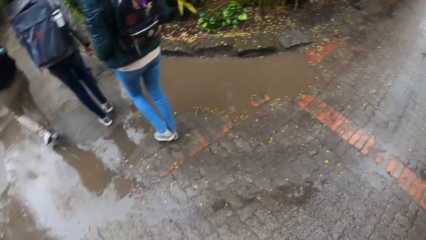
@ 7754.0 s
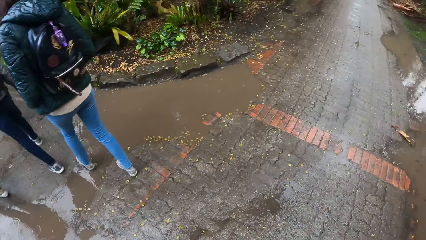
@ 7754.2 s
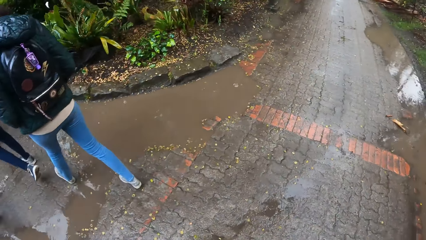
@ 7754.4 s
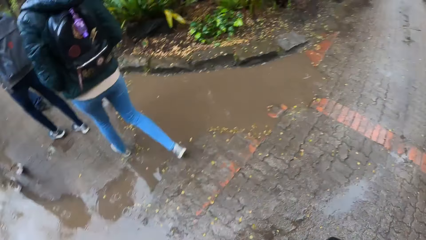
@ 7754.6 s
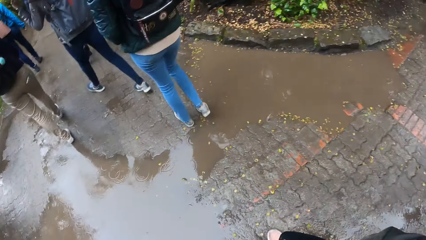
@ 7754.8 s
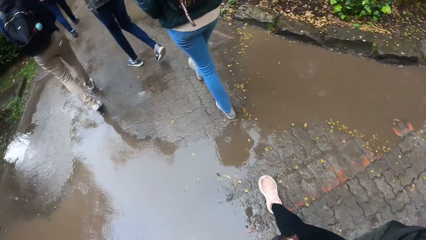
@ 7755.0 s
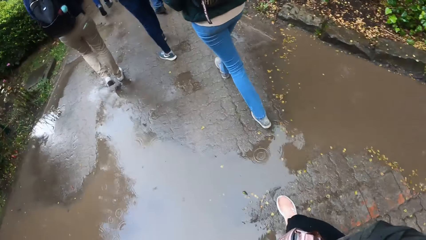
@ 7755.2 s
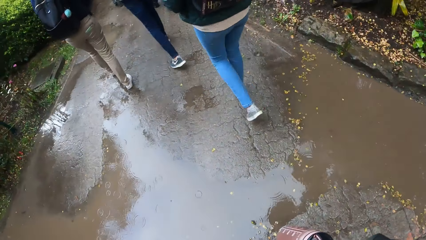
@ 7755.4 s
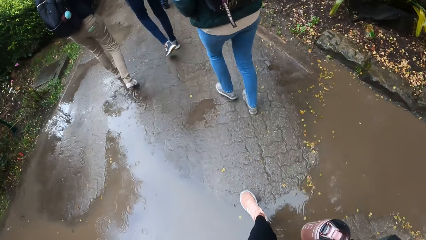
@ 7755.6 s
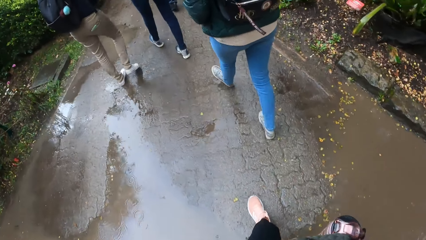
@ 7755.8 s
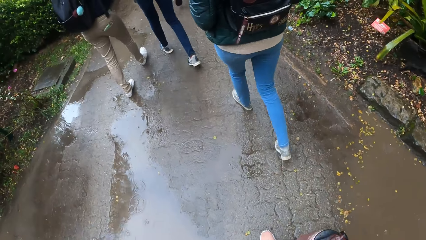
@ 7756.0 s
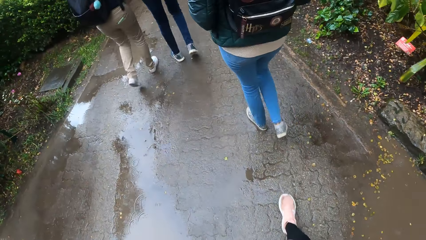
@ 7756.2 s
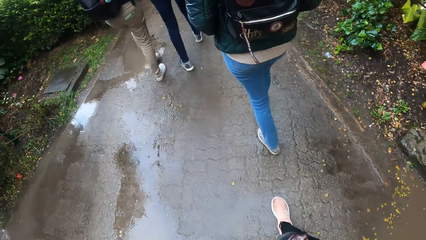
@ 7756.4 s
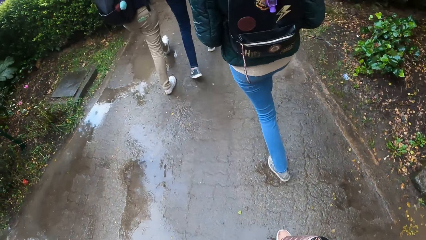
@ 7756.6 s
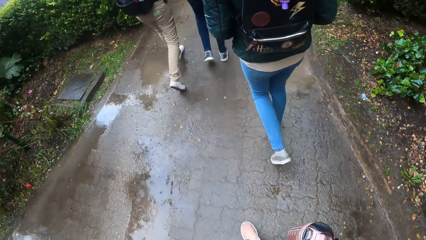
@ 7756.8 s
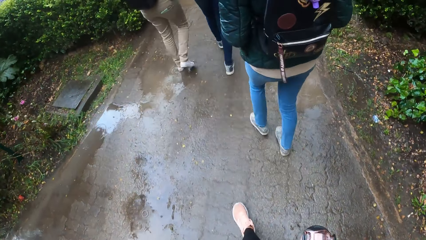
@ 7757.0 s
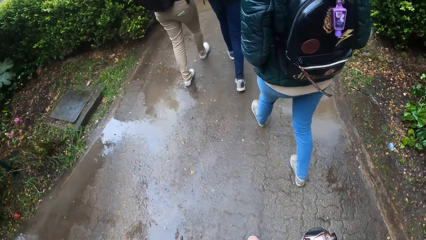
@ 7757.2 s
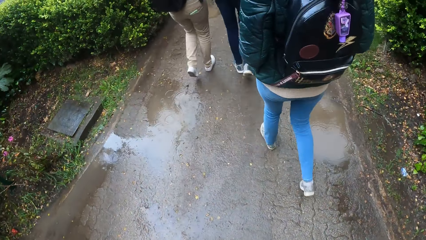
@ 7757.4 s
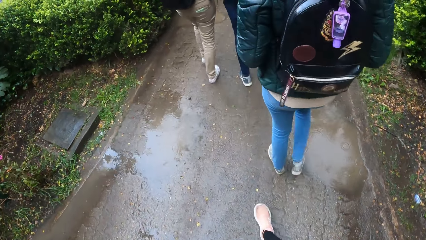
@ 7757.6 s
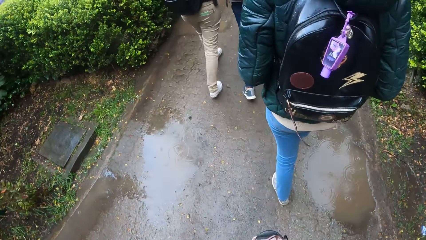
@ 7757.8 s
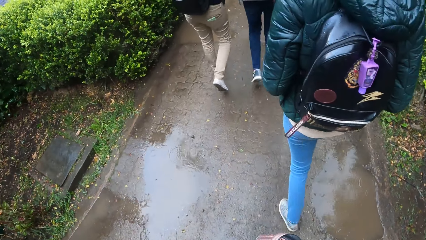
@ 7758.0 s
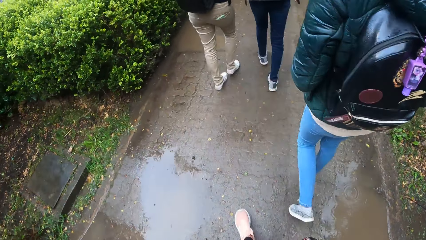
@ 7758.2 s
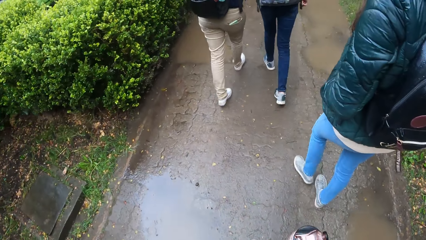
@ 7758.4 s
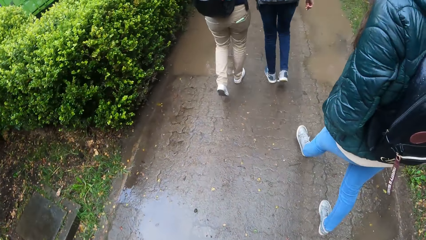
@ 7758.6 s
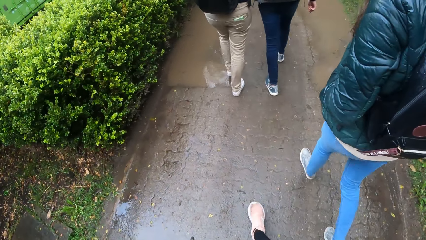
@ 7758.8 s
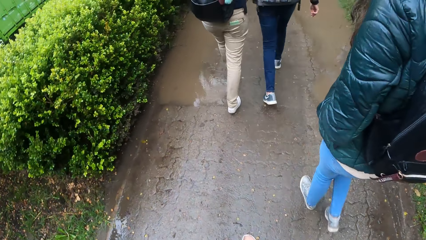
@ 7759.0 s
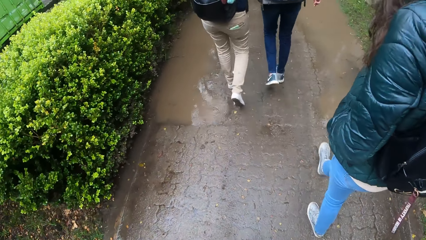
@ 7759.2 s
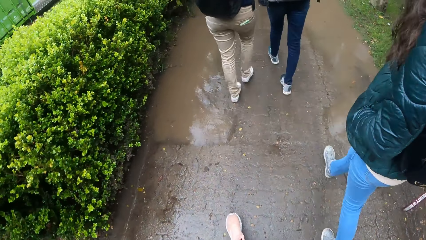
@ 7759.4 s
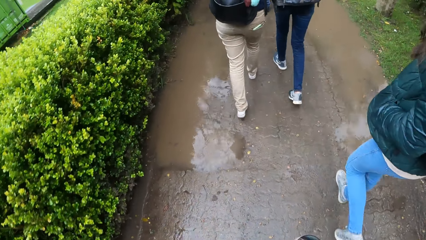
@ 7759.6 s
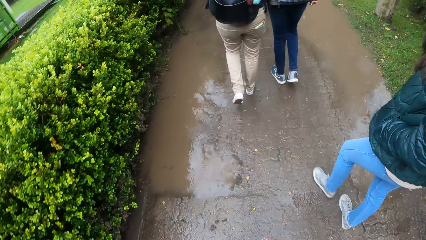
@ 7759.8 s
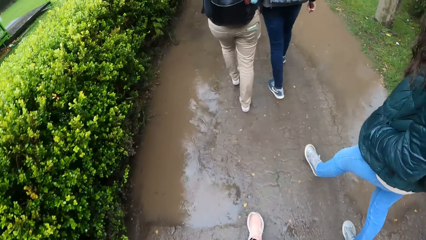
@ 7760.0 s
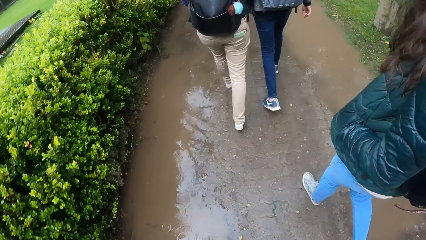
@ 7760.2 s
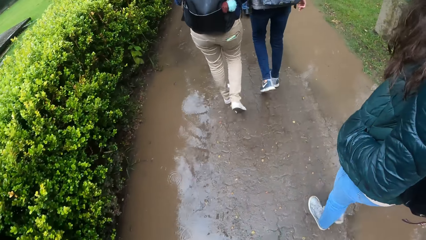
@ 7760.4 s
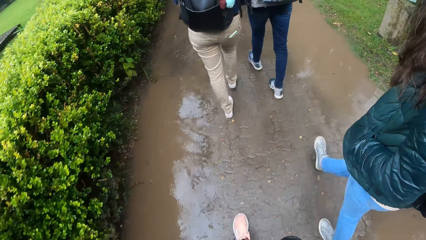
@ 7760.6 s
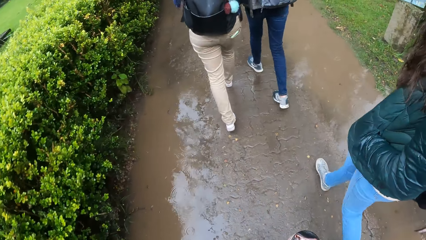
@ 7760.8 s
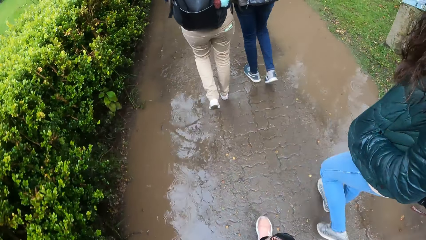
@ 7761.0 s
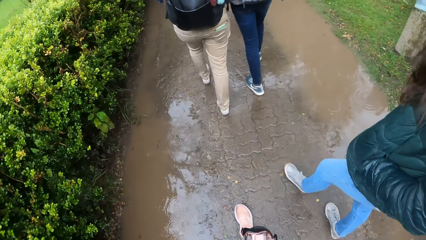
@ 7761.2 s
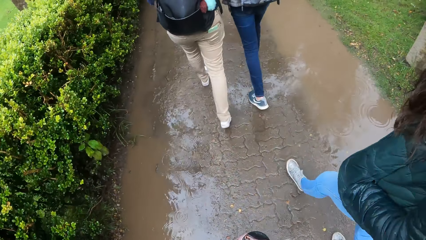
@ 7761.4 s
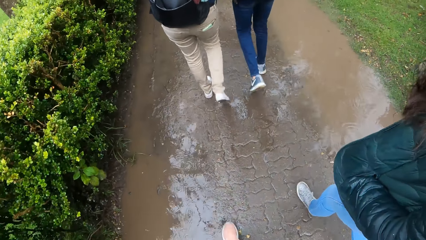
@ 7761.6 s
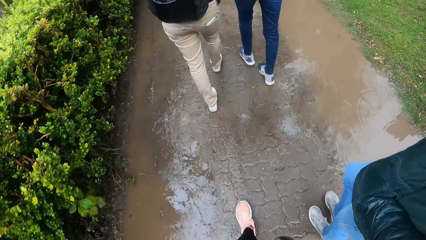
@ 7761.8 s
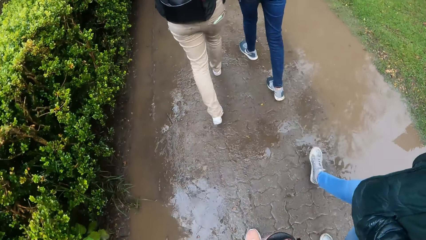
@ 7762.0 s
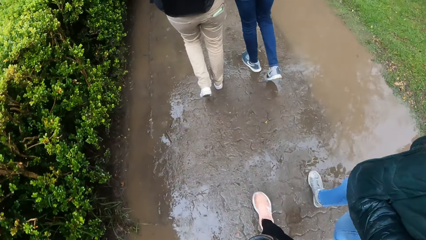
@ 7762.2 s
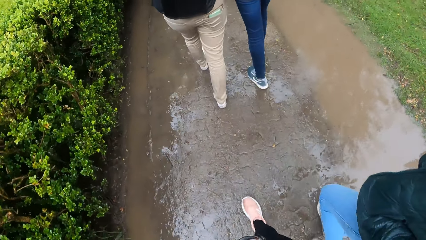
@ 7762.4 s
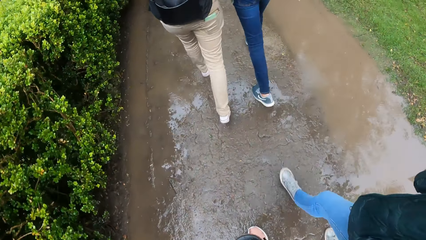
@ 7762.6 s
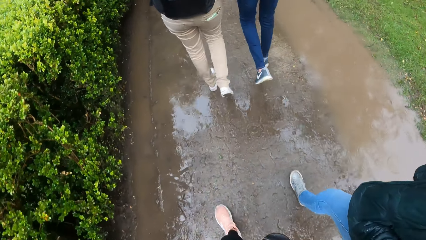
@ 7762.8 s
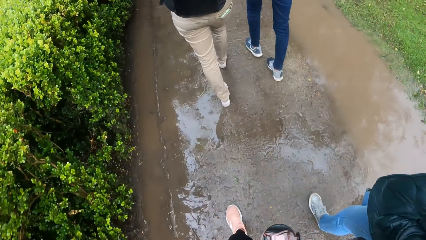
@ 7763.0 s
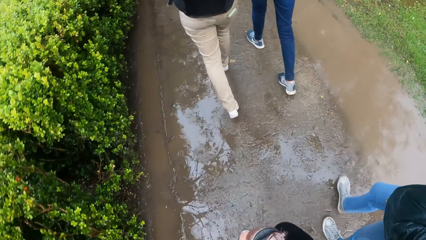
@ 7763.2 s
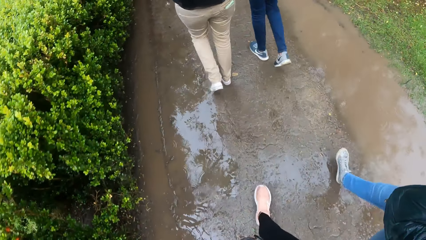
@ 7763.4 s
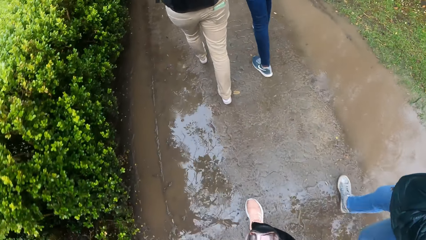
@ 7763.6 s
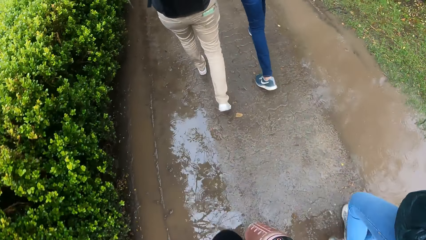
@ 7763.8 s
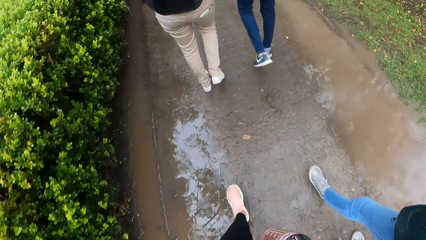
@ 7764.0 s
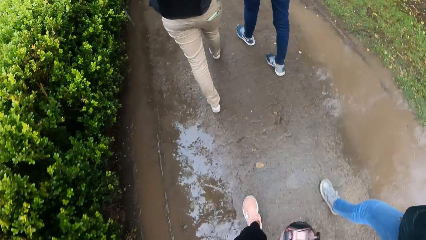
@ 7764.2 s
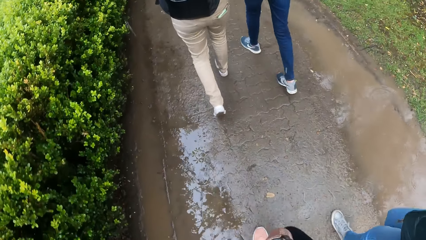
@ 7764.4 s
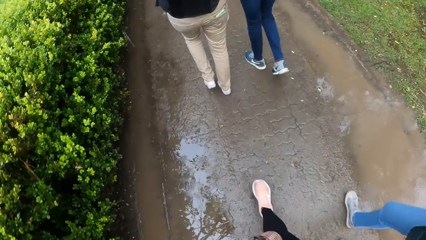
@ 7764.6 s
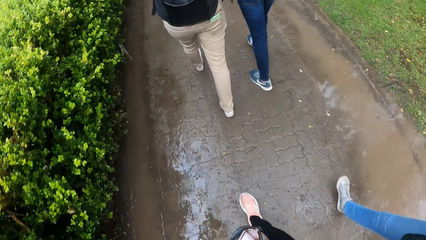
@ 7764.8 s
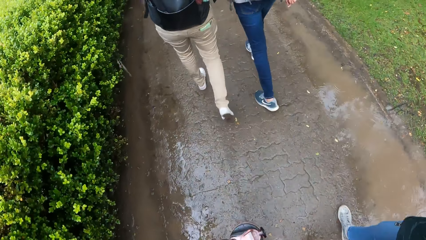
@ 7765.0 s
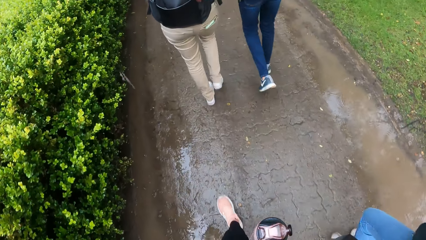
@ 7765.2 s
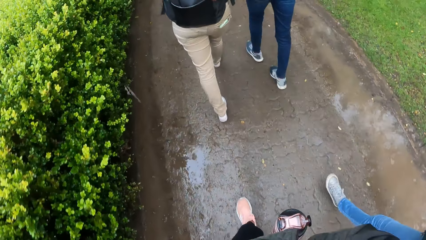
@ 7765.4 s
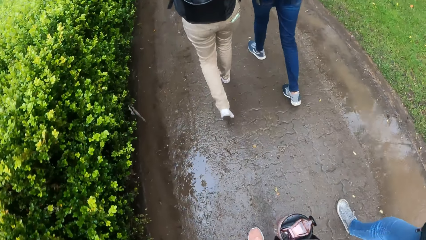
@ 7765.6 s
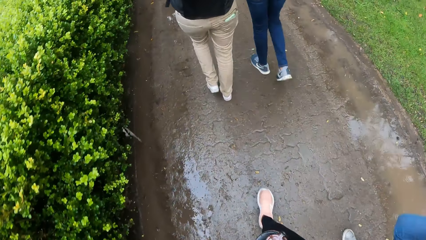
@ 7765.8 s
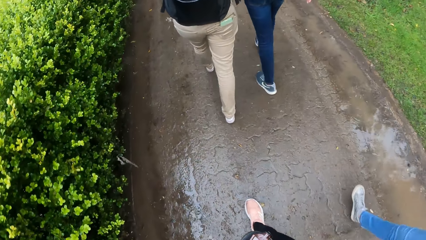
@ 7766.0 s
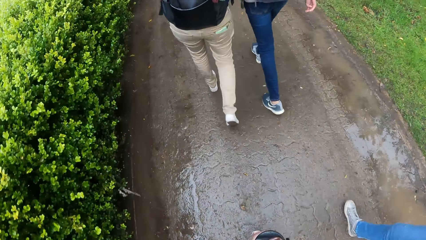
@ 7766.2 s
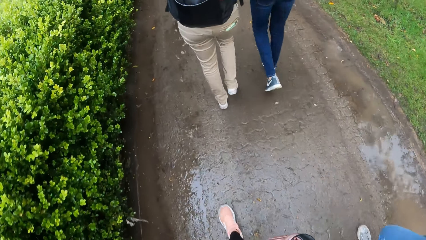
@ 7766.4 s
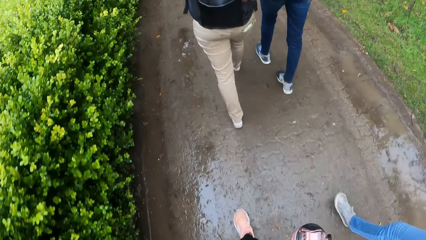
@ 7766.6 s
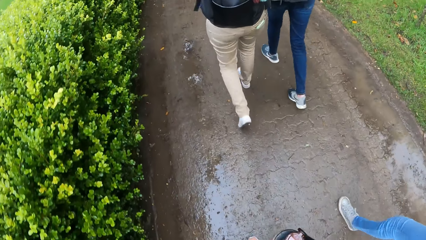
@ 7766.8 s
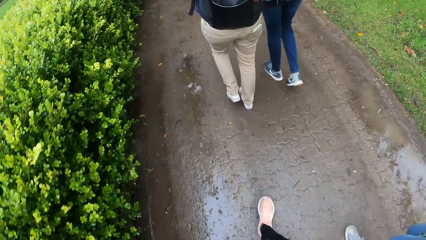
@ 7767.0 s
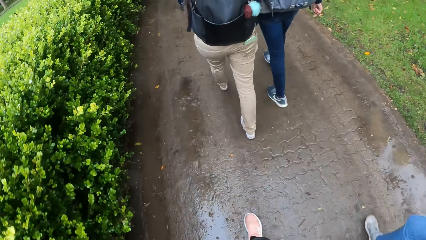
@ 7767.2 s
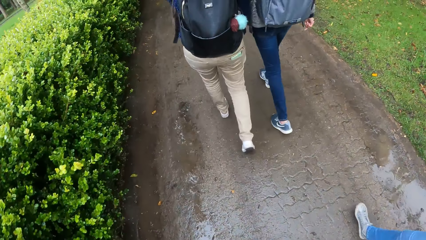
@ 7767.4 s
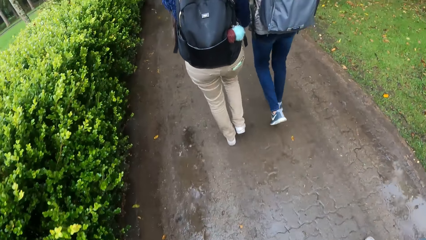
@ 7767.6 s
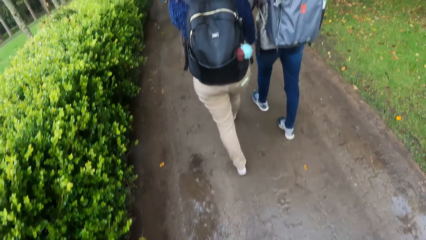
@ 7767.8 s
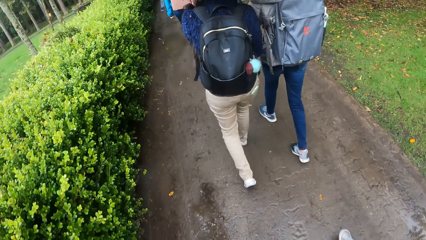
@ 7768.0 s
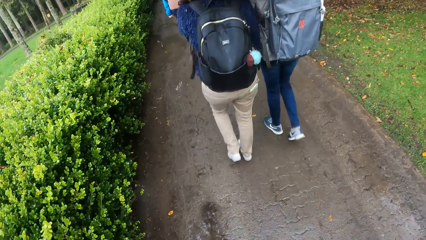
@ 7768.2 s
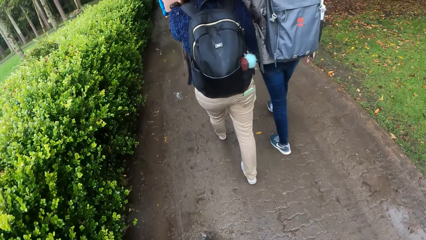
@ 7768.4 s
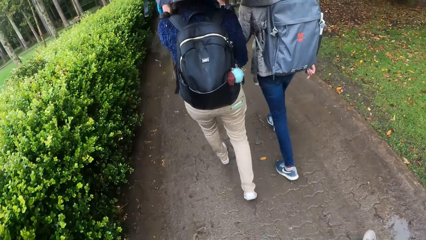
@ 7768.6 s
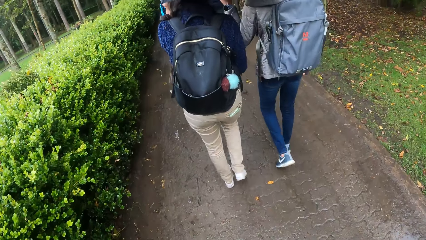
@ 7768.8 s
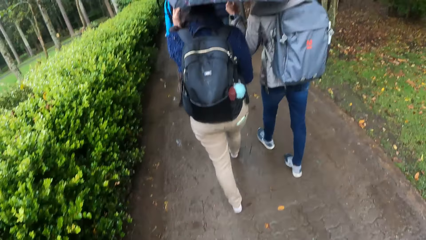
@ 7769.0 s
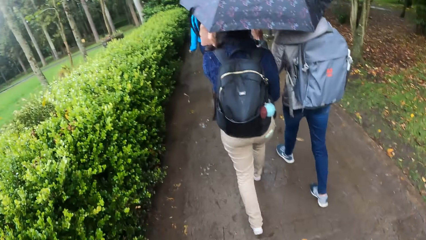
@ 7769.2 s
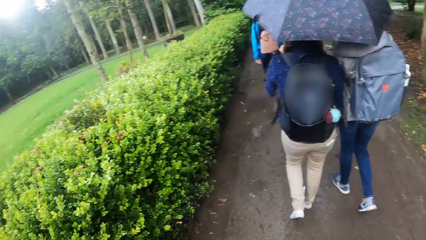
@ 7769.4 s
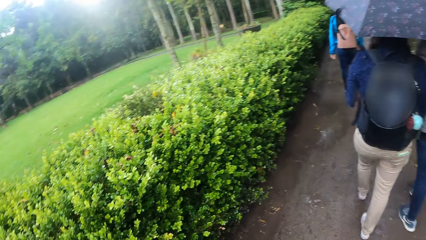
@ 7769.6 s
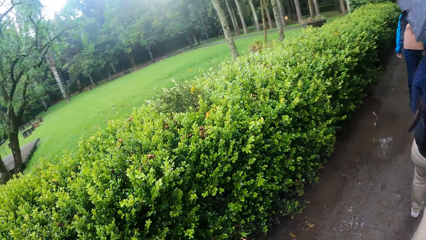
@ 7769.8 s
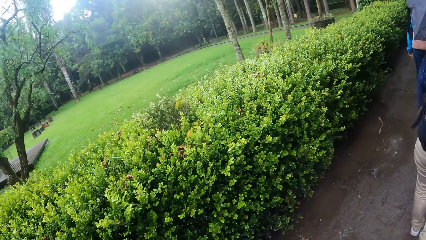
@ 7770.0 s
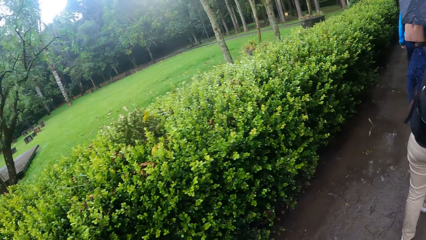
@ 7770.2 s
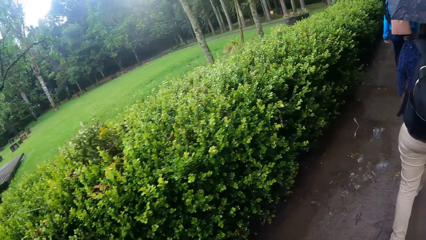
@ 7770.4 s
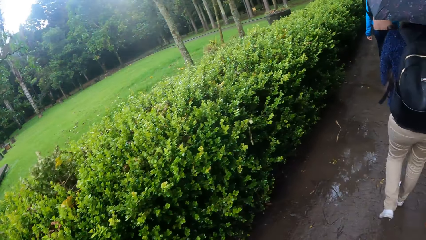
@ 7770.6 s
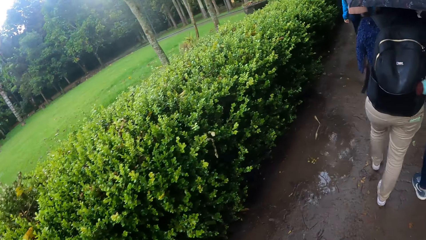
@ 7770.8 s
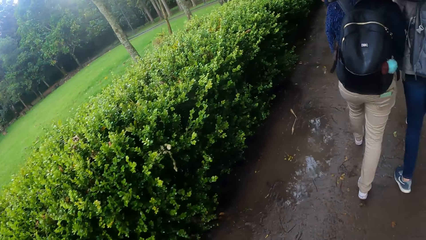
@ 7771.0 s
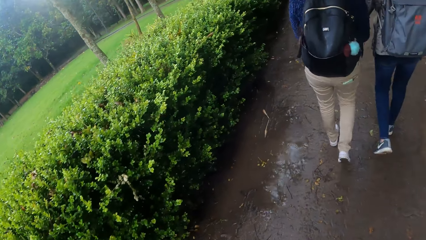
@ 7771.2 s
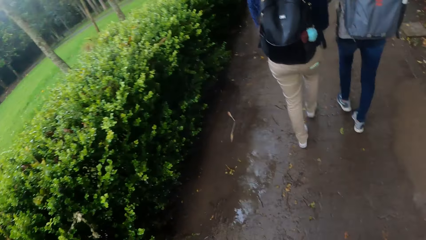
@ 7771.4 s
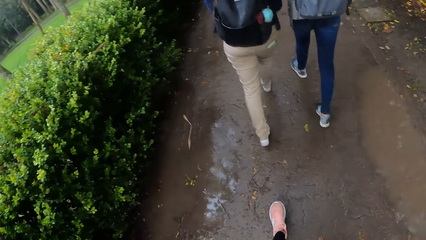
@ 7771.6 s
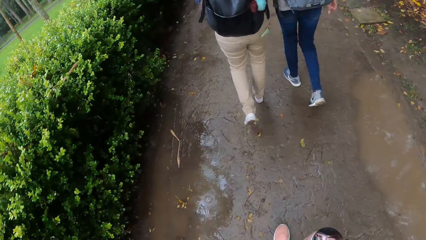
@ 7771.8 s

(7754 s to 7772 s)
The camera wearer looks to the right. They look down. They look sideways.
